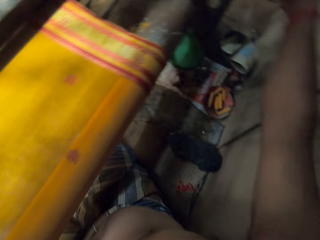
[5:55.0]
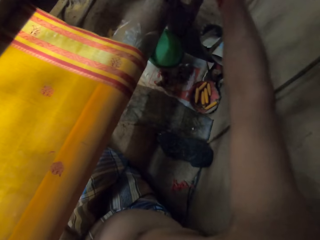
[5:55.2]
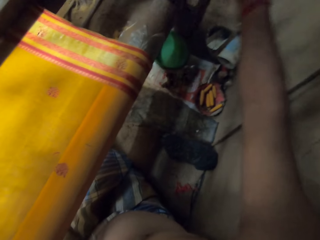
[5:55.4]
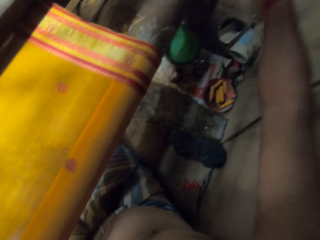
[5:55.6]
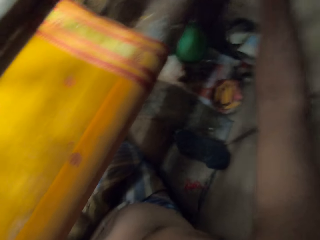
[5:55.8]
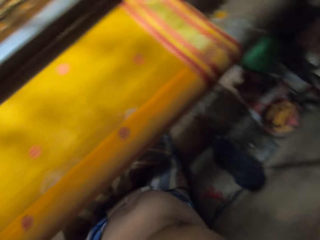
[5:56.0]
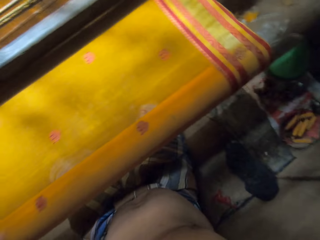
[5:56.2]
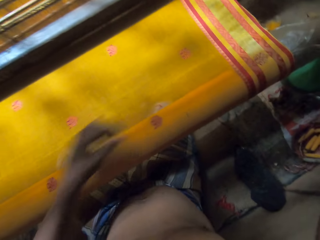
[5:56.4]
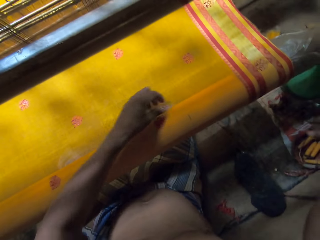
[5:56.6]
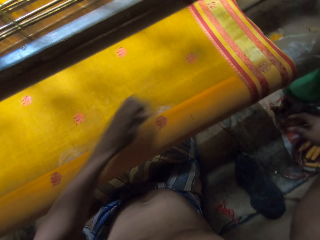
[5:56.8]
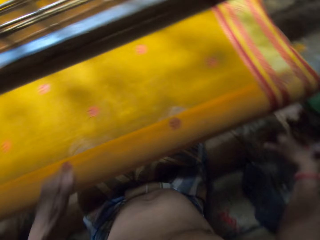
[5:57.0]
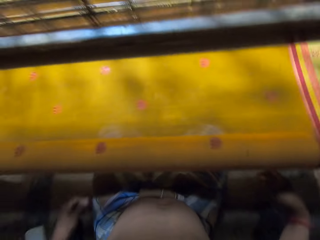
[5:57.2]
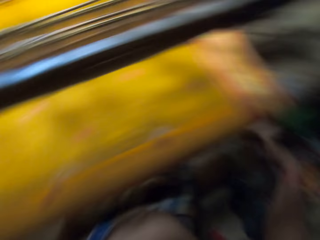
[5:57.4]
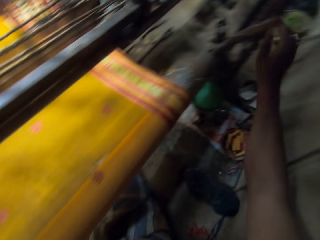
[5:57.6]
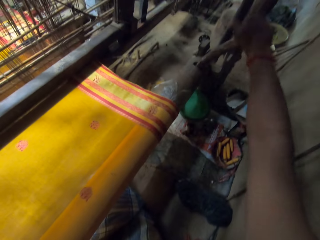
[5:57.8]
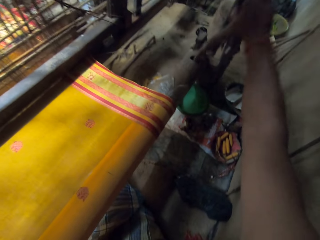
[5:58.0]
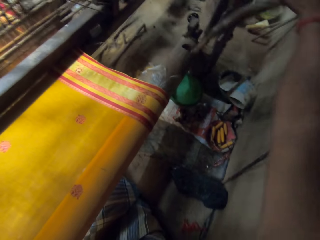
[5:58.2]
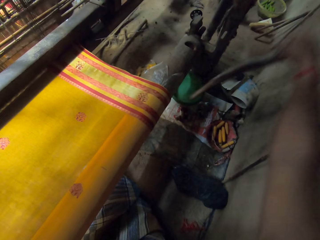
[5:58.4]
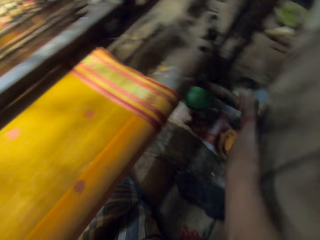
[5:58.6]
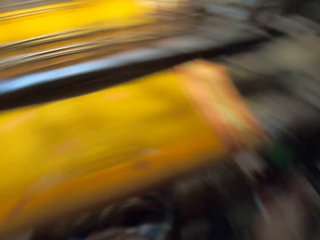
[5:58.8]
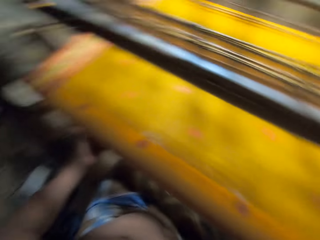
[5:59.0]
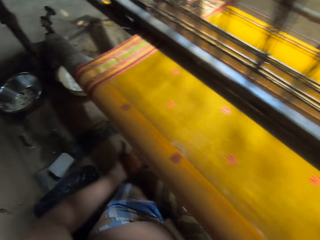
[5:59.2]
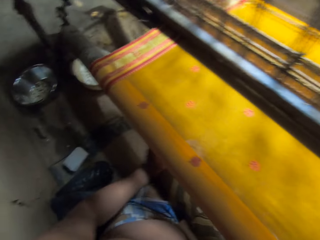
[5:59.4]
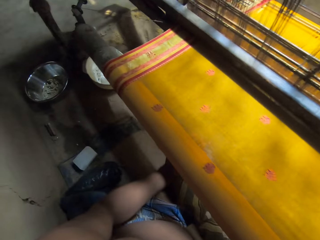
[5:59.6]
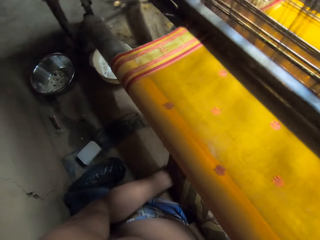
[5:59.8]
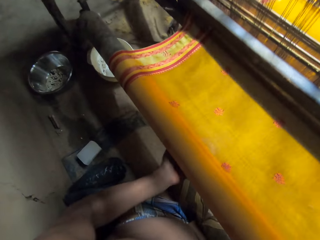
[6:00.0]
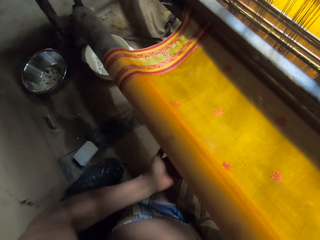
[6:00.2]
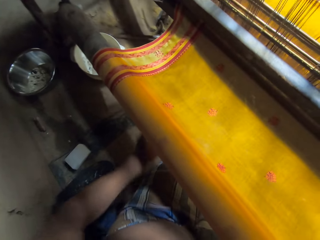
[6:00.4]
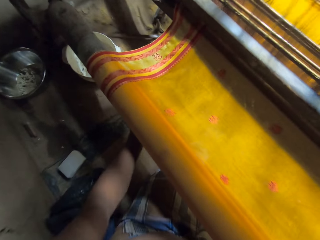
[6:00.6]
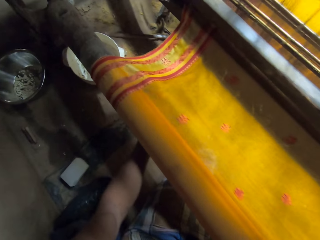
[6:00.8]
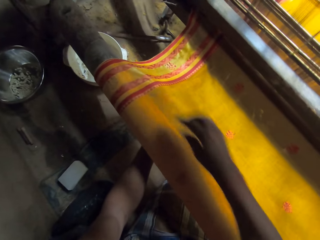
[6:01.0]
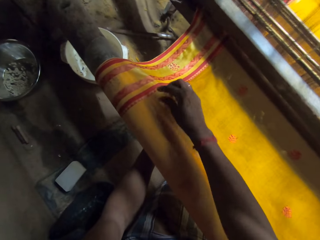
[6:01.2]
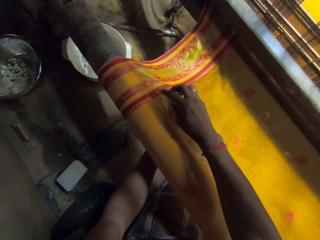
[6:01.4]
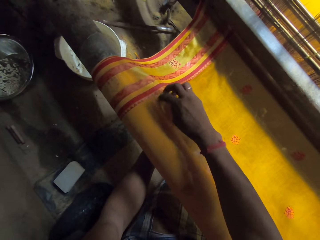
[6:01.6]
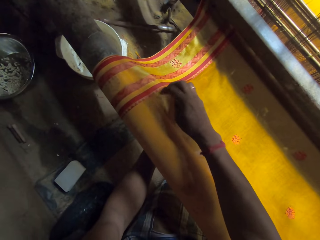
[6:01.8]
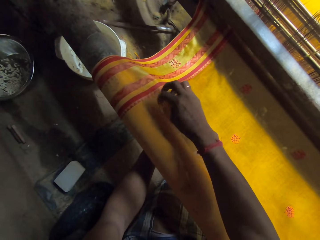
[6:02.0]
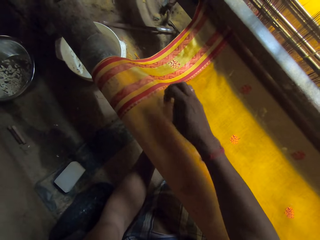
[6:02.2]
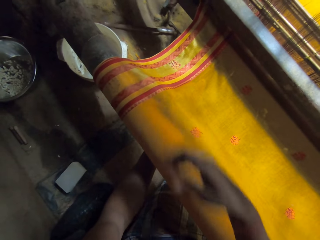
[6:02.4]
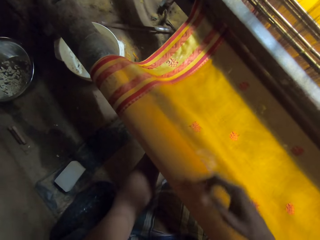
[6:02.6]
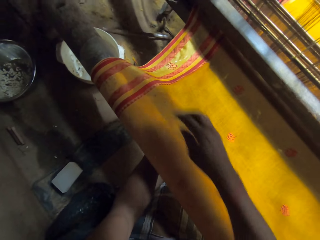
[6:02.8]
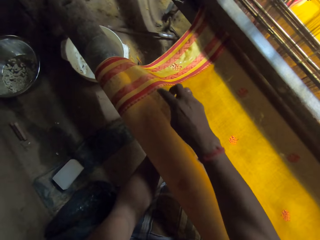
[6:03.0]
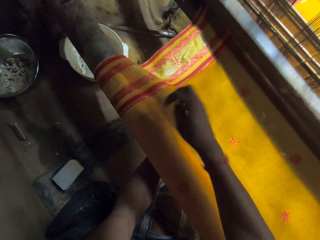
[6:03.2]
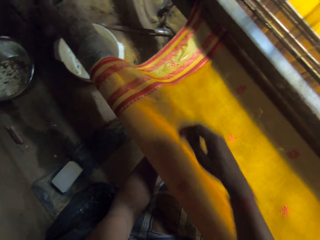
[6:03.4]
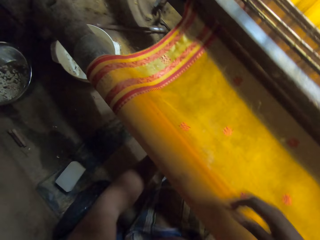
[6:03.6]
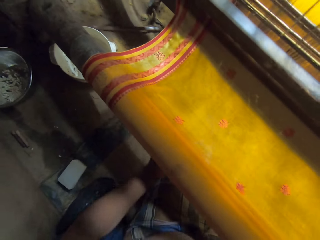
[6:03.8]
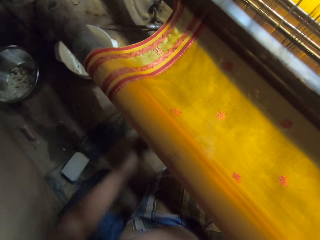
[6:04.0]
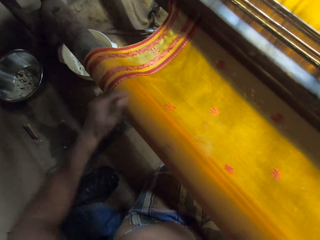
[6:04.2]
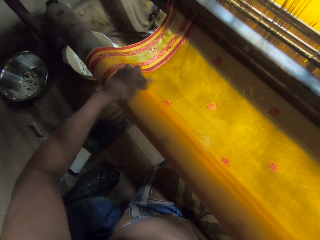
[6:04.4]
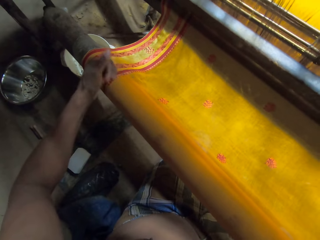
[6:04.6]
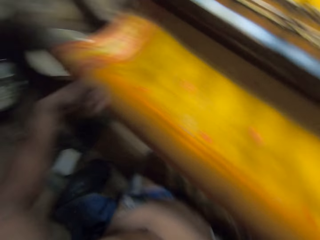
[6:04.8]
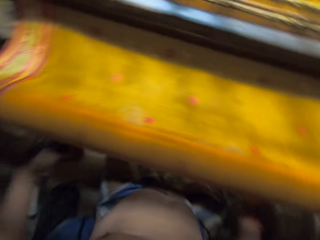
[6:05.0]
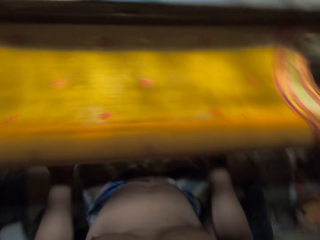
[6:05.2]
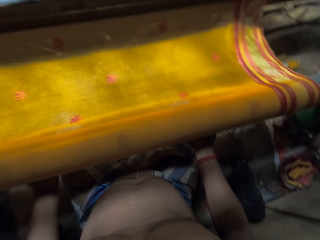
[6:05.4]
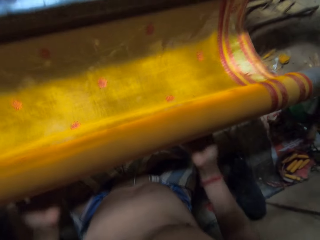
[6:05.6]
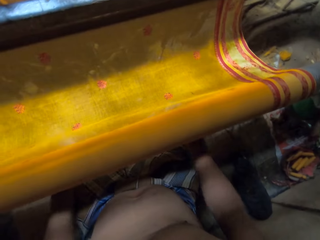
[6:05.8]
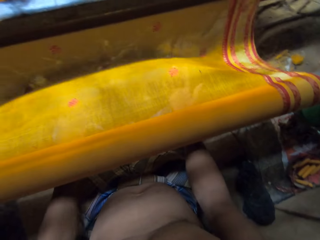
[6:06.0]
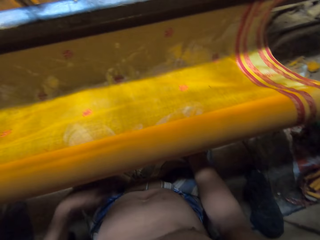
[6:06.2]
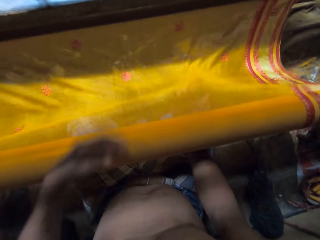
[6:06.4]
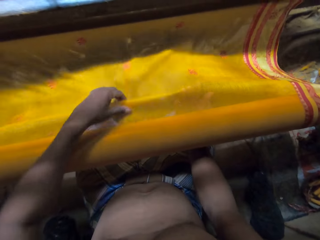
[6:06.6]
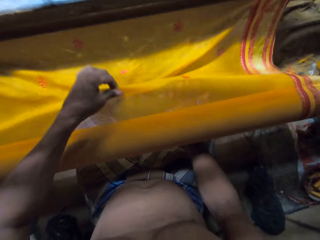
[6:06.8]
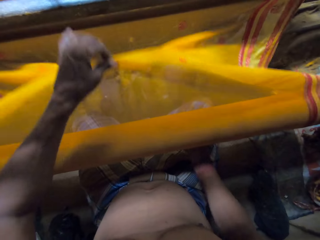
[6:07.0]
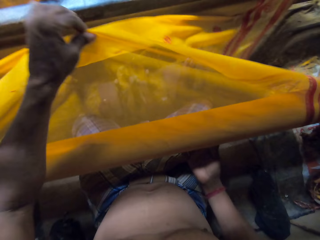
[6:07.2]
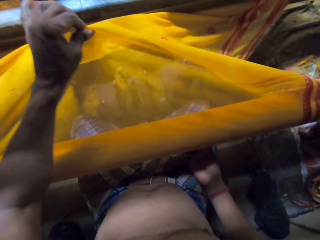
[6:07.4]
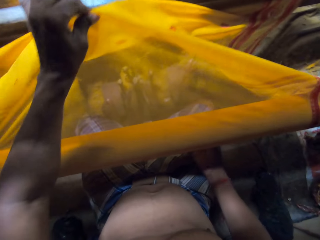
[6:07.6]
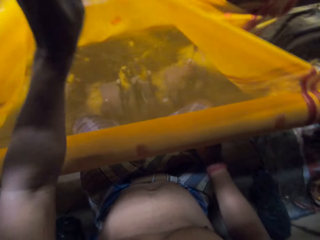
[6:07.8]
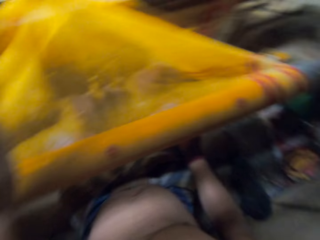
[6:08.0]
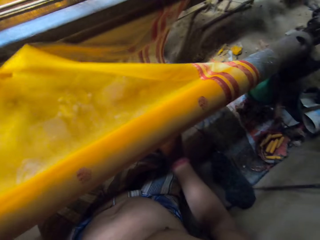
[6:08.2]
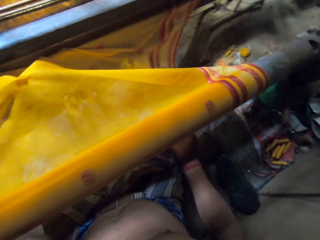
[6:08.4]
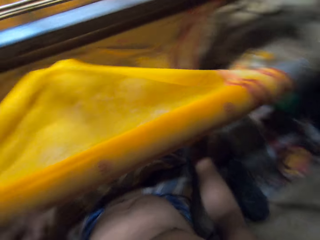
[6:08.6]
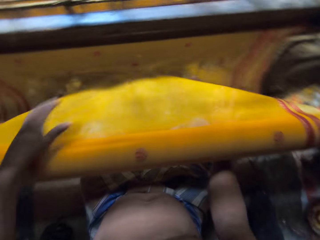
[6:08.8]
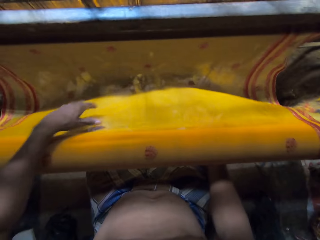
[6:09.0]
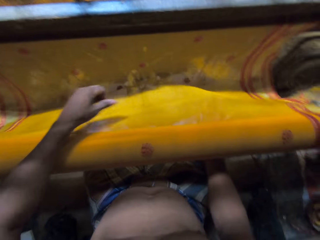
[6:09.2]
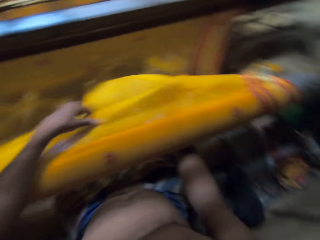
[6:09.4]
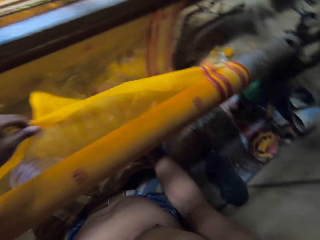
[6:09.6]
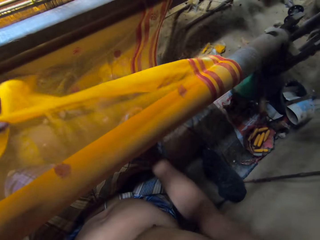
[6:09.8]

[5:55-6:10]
The camera wearer untightens the metal with his right hand. He removes the string from the linen or fabric with his left hand. He removes a stick from a hole in the looming machine with his right hand. He drops the stick in his right hand on the ground. He adjusts the breast beam of the looming machine with his left hand. He rolls the rod with his left hand. He removes dirt on the fabric on the looming machine with his right hand. He removes dirt on the fabric on the looming machine with his left hand. He wipes the linen with his left hand. He adjusts the breast beam of the looming machine with his right hand. He places his hands under the fabric on the looming machine. He rolls the rod with both hands. He holds the fabric on the looming machine with his left hand. He adjusts the breast beam of the looming machine with his right hand. He lifts the linen with his left hand.

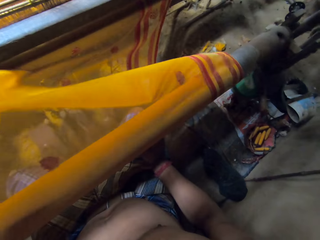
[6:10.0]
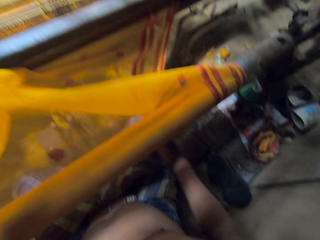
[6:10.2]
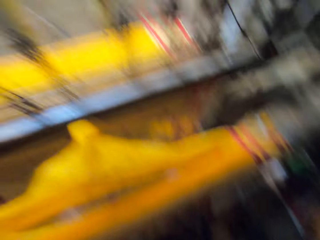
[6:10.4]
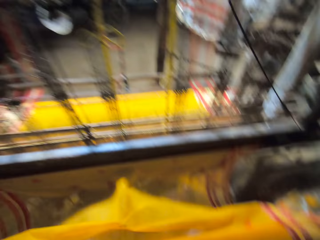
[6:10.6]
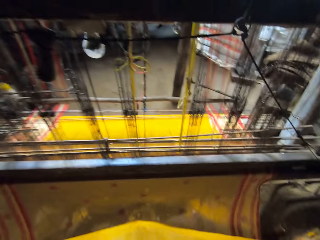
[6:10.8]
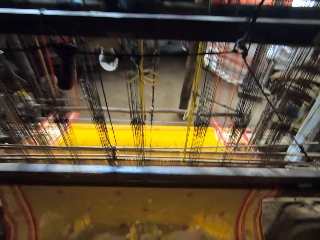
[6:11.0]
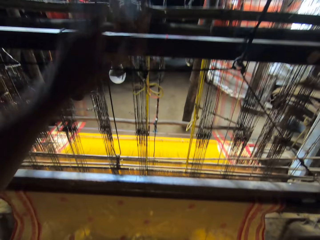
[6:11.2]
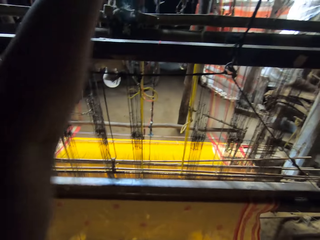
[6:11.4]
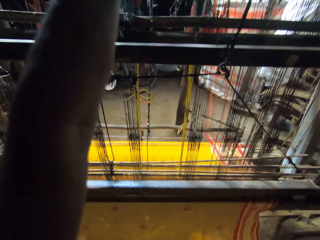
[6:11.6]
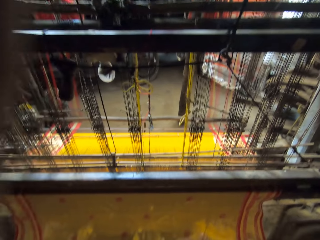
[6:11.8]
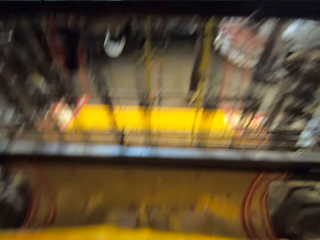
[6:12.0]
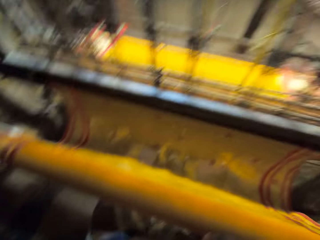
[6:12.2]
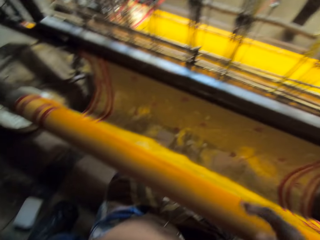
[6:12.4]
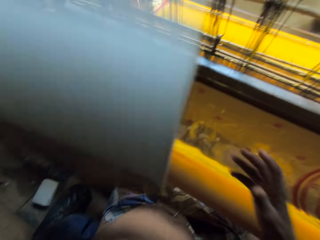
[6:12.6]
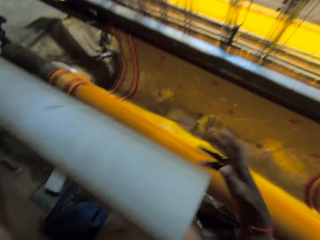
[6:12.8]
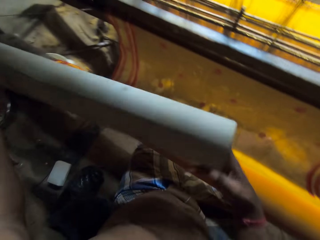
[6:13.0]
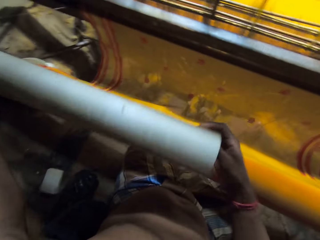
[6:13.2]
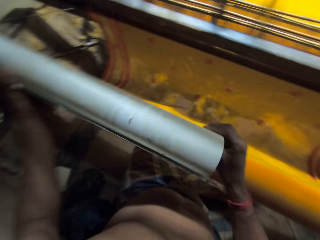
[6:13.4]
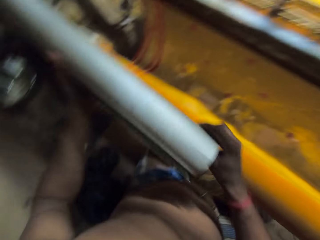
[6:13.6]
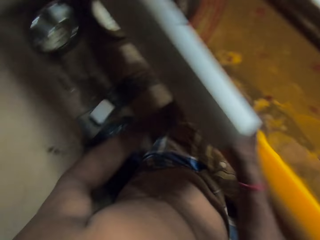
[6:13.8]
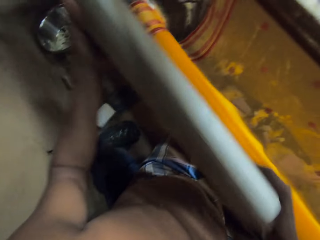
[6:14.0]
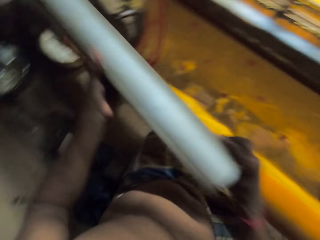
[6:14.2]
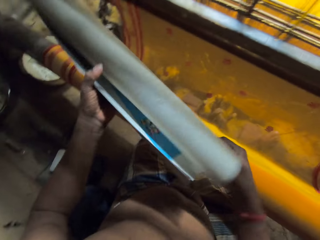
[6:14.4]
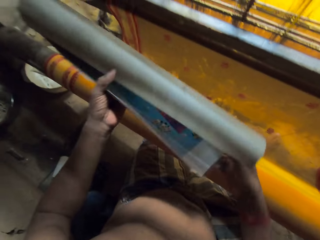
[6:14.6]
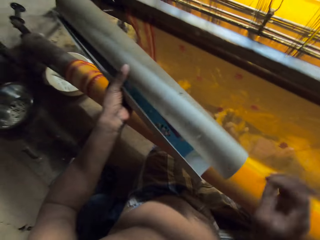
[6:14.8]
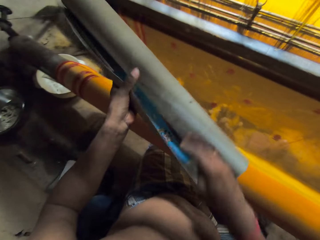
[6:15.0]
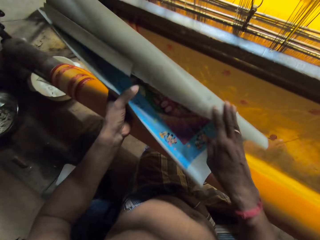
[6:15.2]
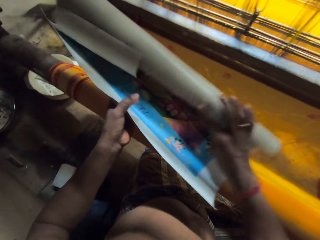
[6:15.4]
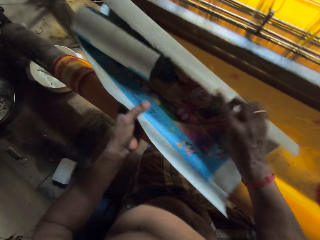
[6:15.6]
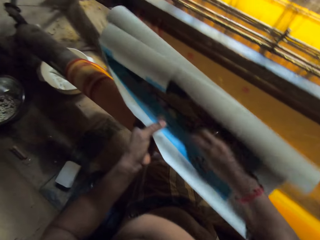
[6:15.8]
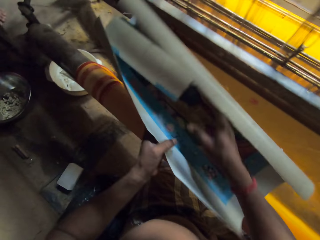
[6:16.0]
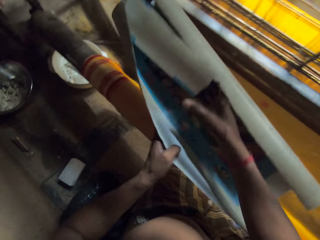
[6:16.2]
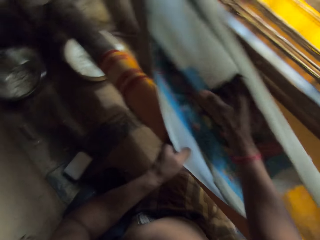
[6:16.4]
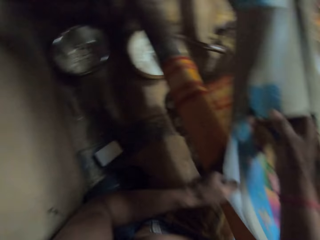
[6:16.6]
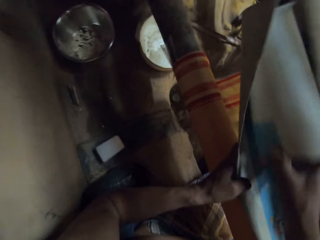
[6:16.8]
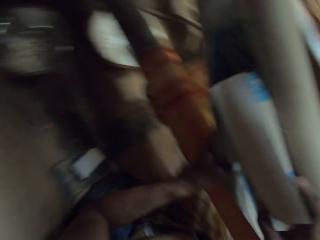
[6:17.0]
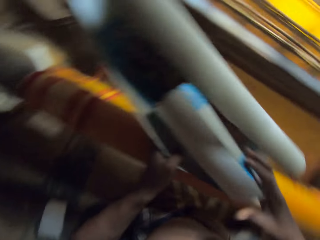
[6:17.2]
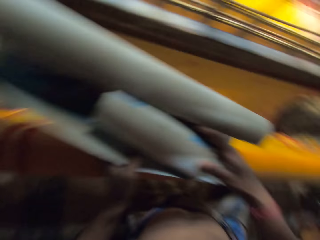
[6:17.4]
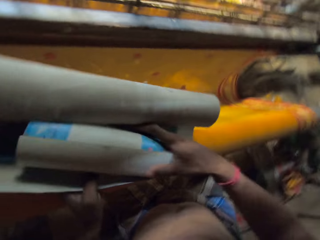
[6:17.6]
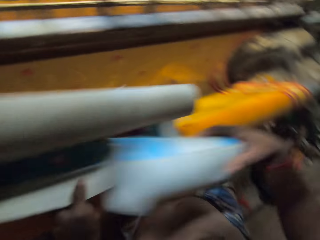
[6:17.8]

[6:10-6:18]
The camera wearer picks up a cardboard or paper from the top of the looming machine with both hands. He cleans the cardboard with his left hand. He unfolds the paper with his right hand. He removes a smaller part of the cardboard with his right hand.
